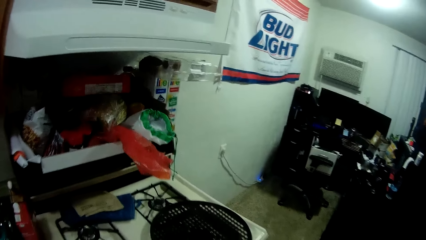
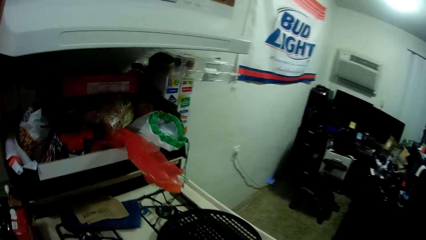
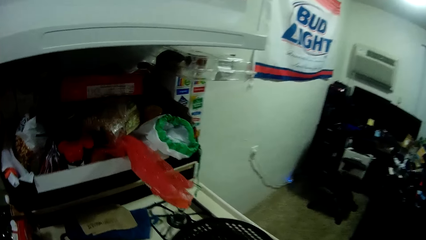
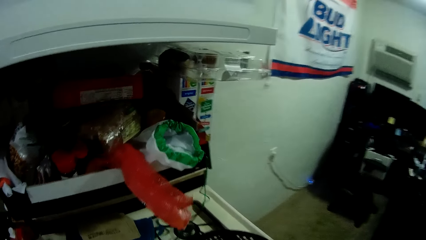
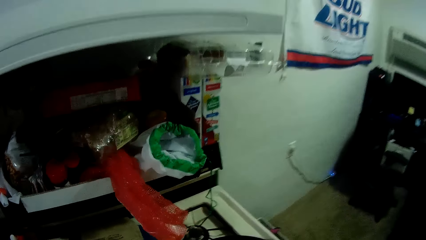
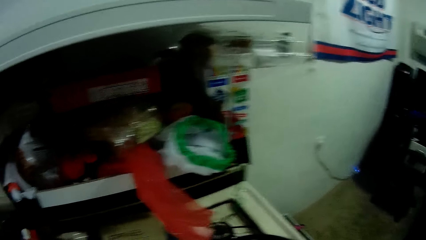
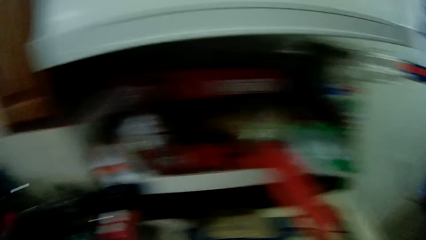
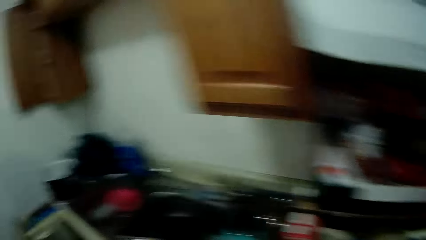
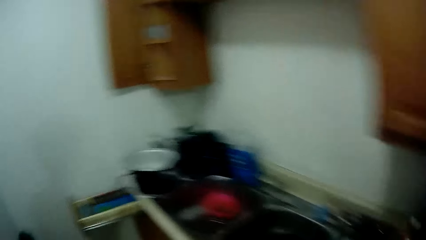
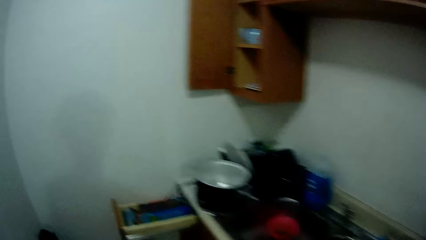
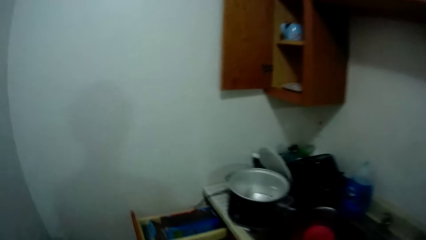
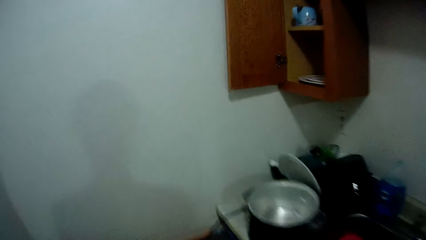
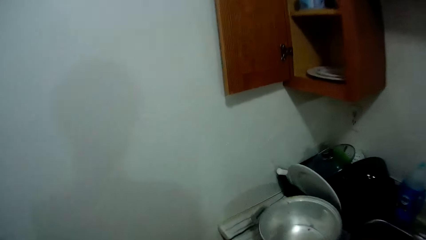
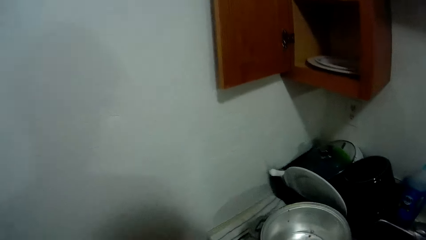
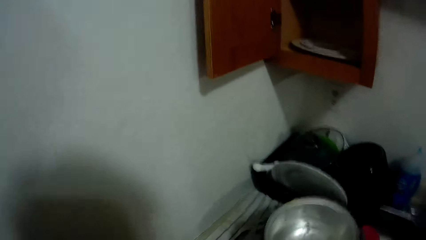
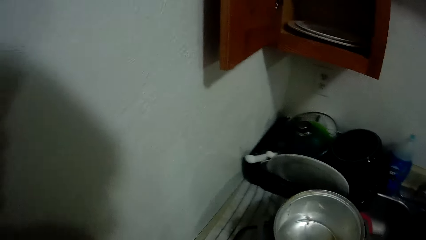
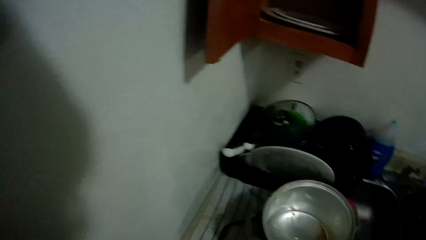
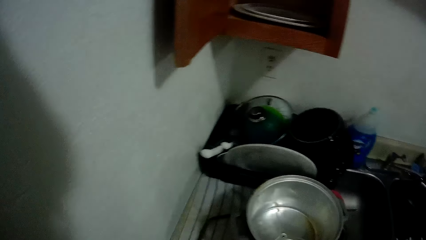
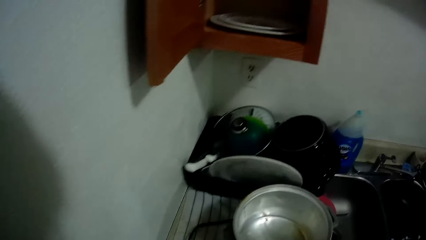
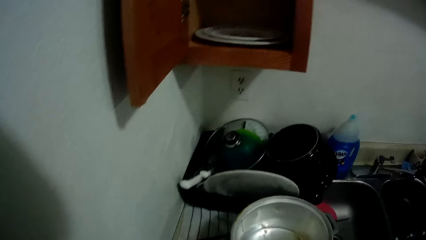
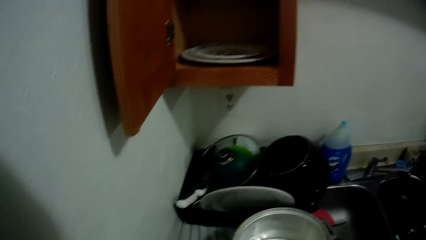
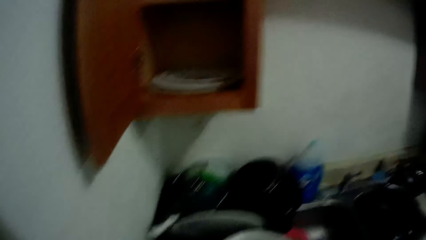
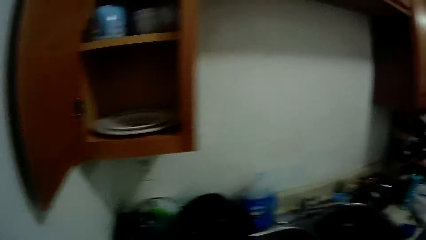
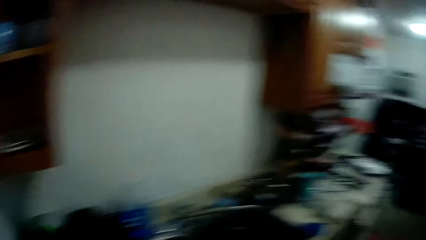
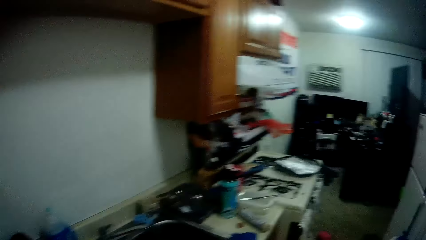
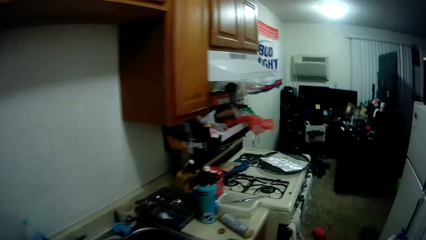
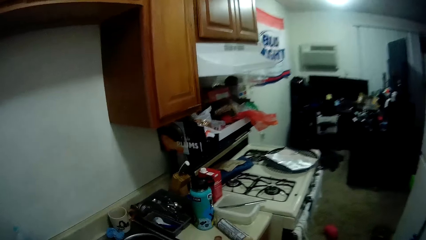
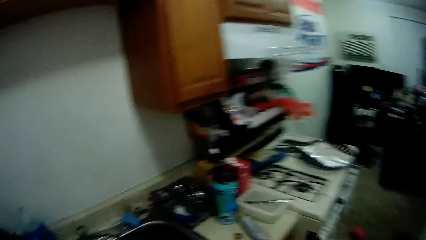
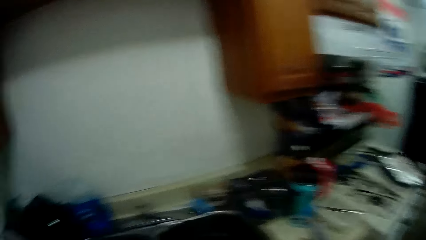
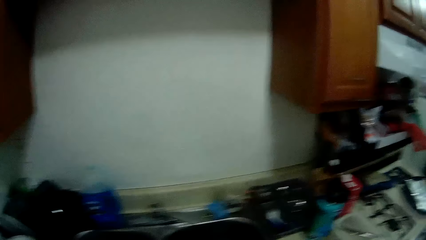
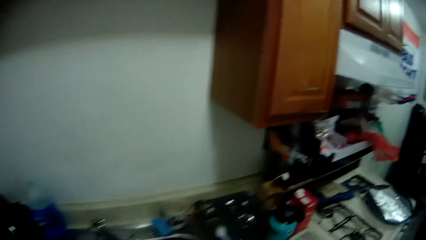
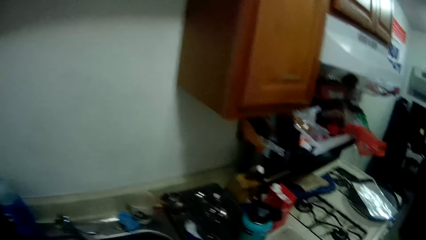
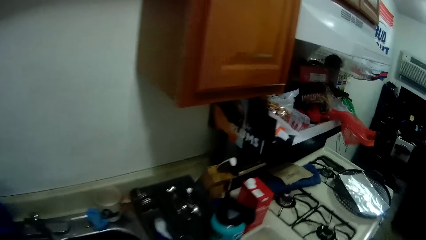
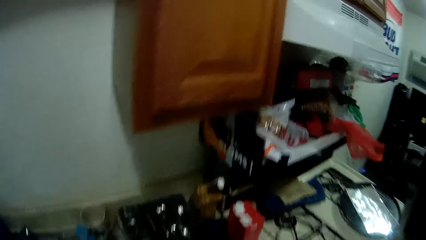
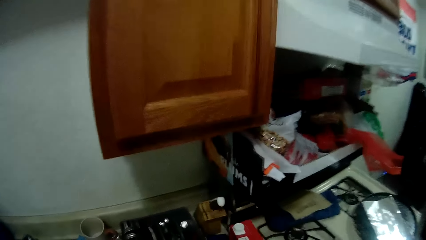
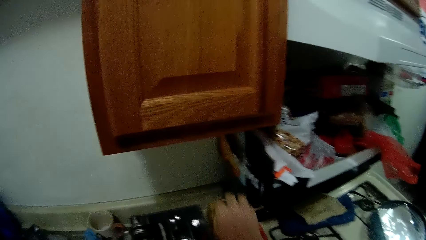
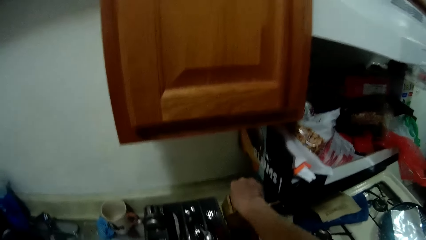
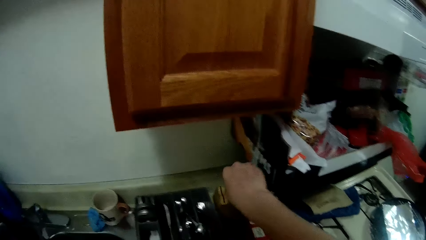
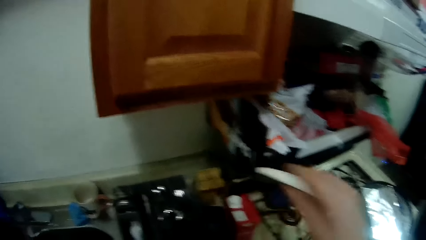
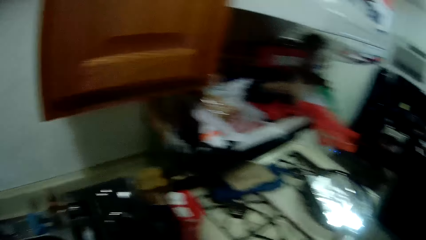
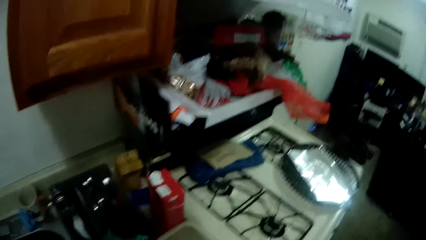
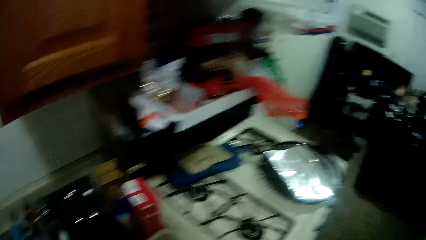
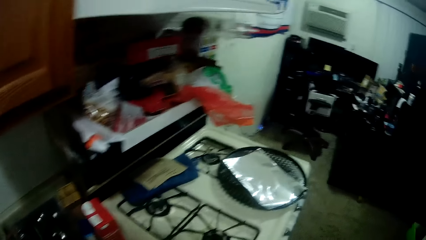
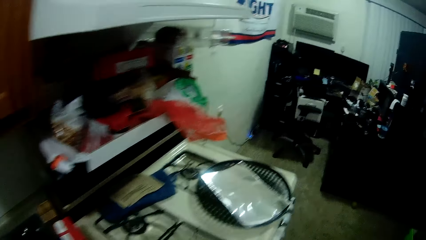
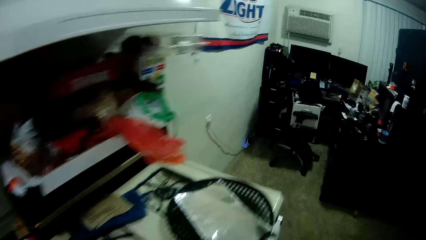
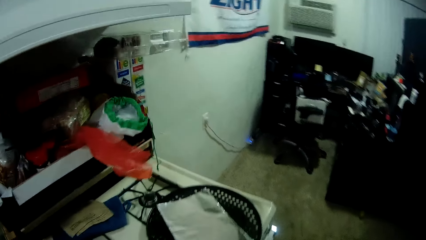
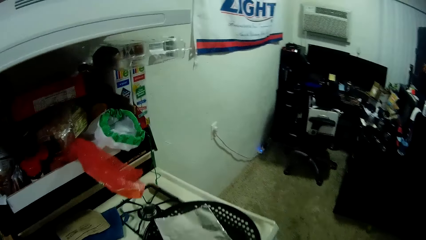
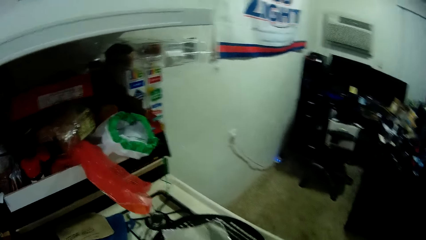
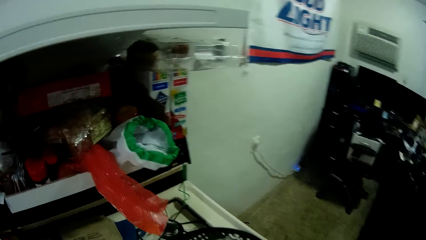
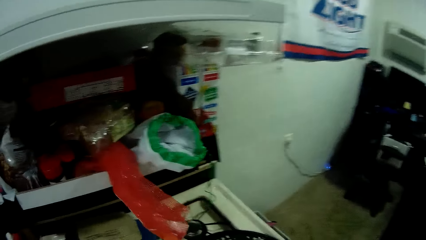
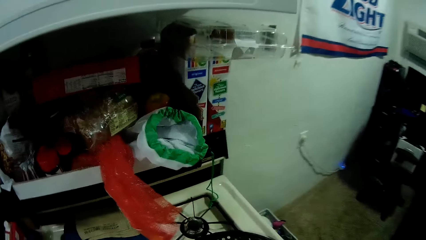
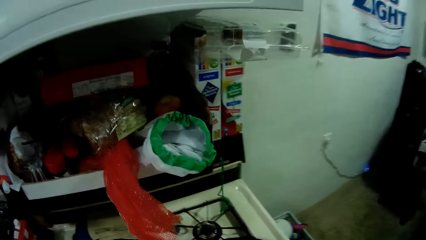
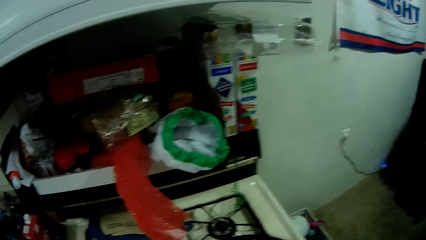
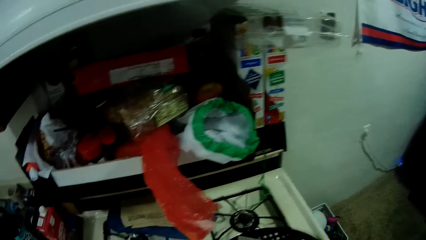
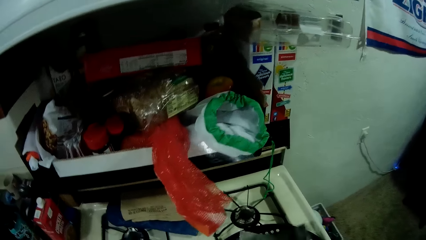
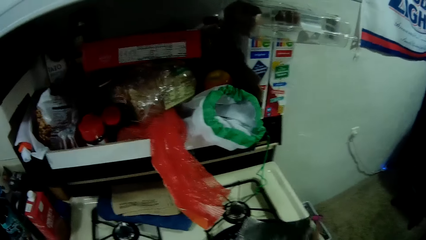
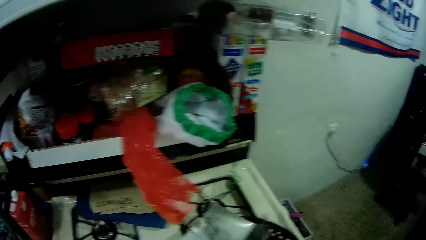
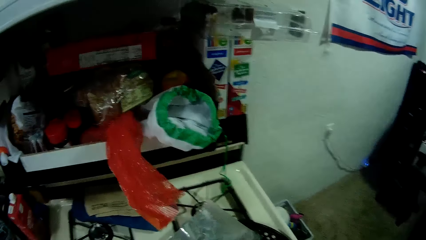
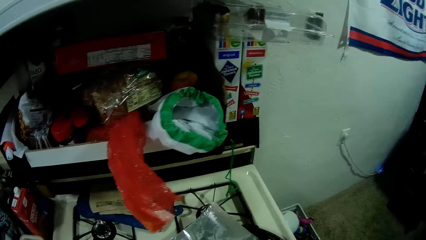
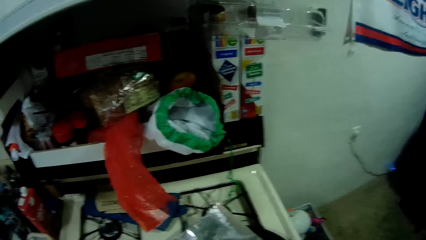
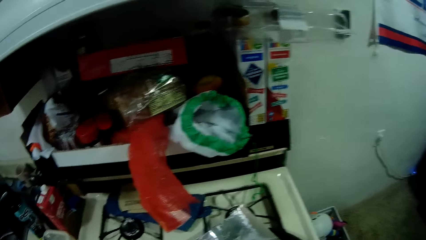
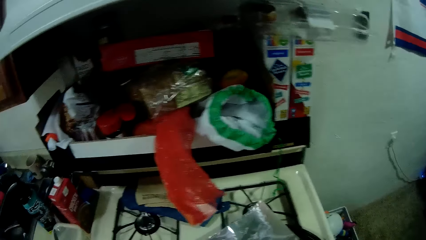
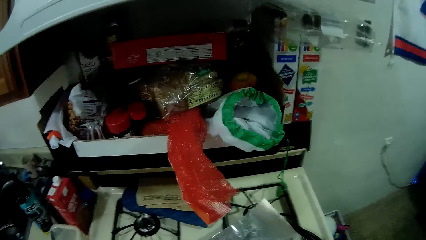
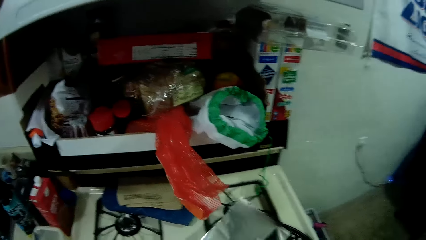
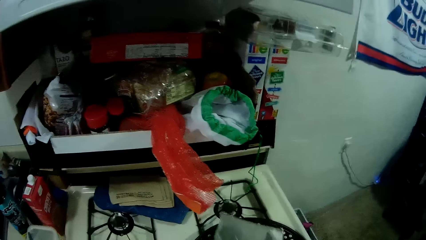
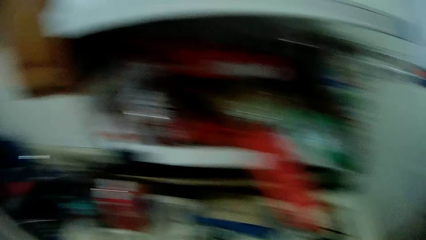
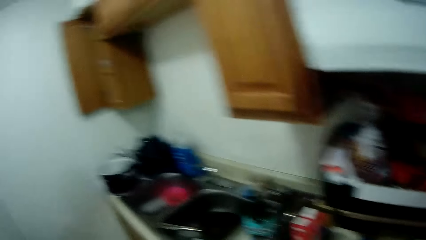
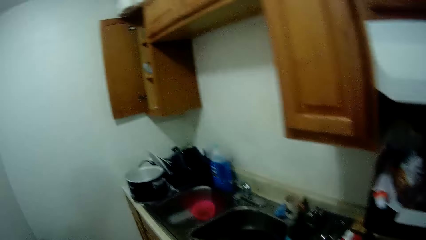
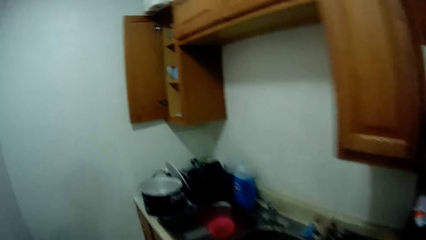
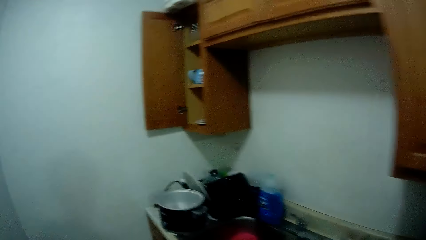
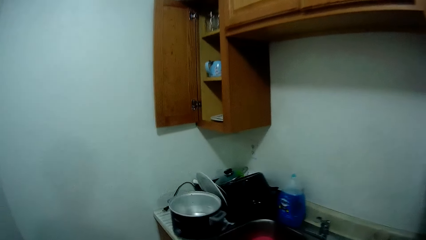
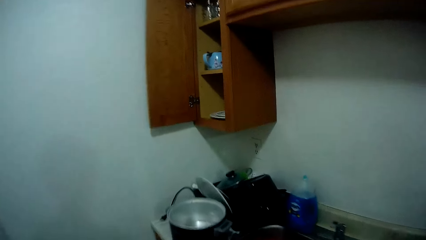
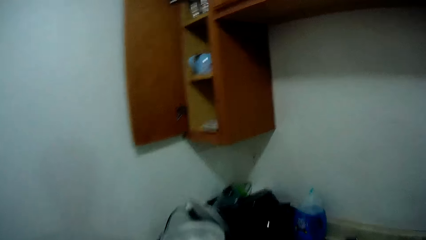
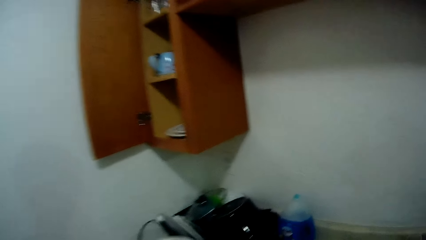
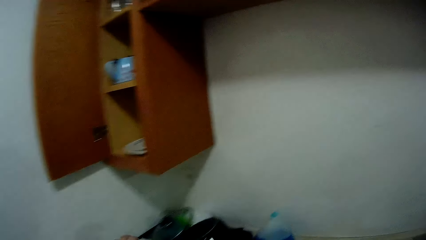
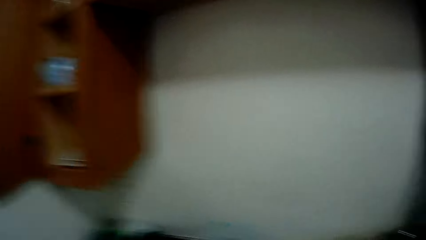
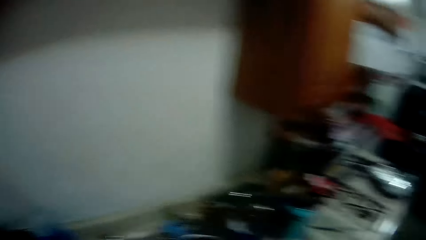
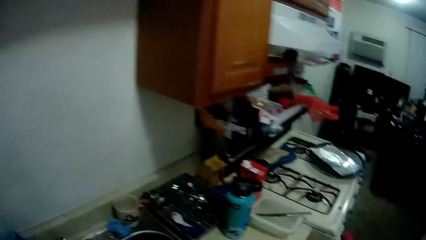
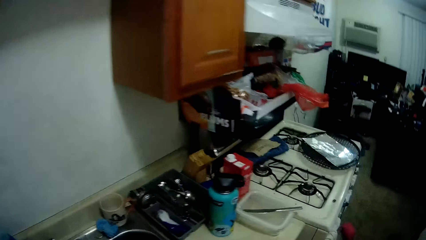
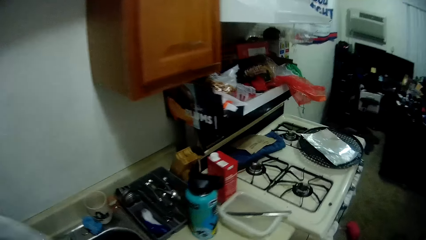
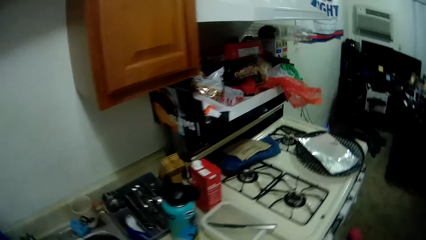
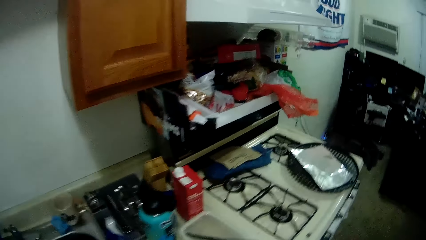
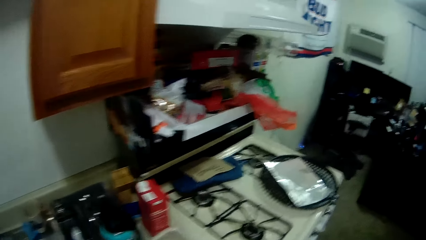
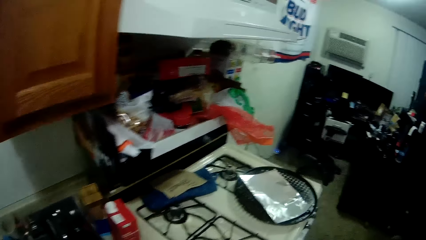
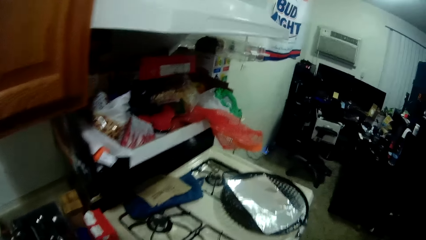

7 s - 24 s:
The camera wearer turns around, walks around and looks around. They take a scoop spoon or knife. They walk around. They take aluminum foil paper. They turn the aluminum foil. They turn around, walk around and look around.
